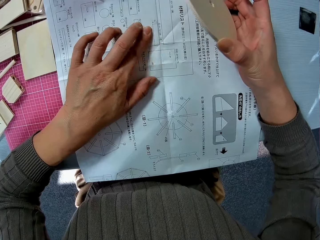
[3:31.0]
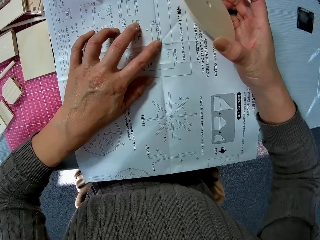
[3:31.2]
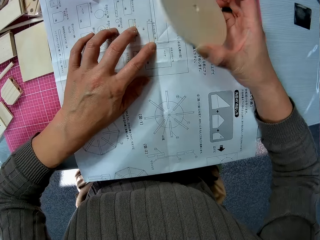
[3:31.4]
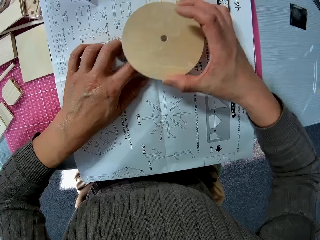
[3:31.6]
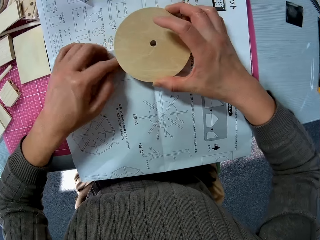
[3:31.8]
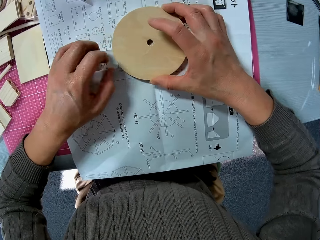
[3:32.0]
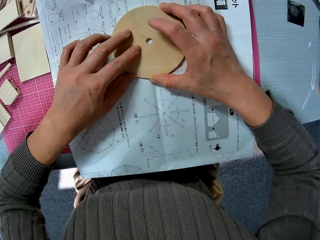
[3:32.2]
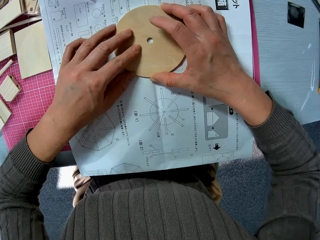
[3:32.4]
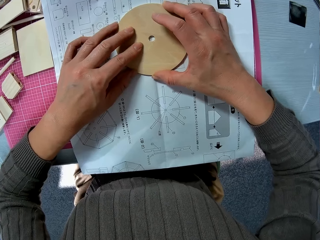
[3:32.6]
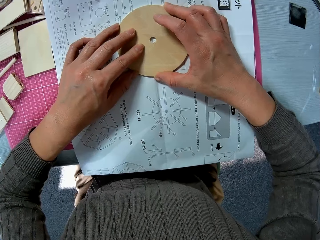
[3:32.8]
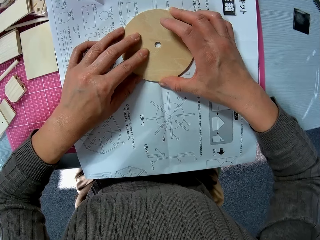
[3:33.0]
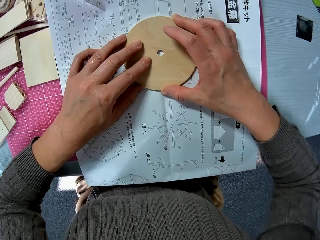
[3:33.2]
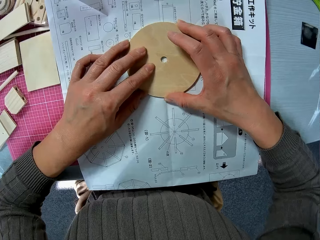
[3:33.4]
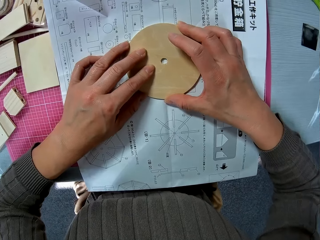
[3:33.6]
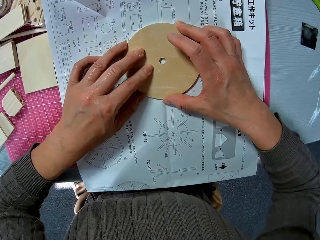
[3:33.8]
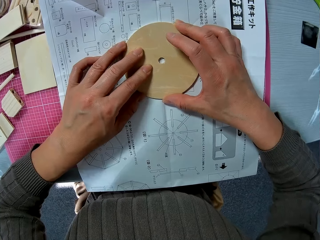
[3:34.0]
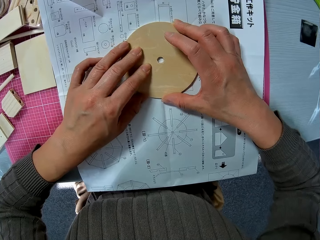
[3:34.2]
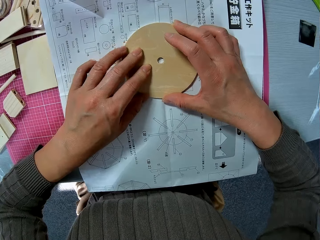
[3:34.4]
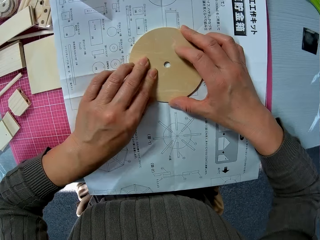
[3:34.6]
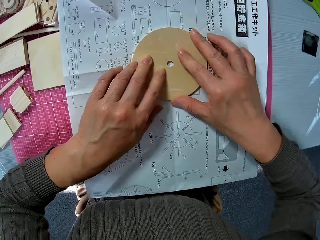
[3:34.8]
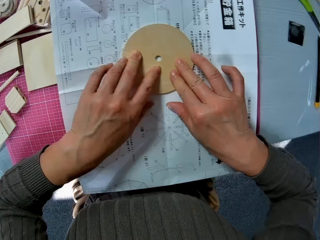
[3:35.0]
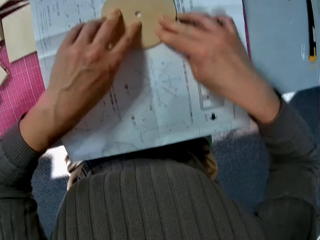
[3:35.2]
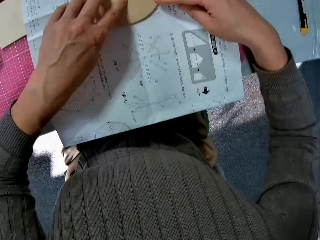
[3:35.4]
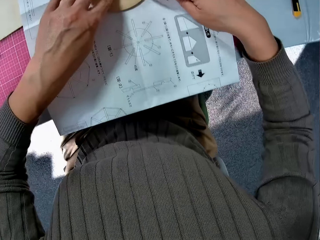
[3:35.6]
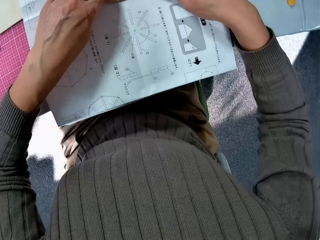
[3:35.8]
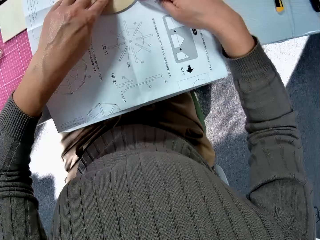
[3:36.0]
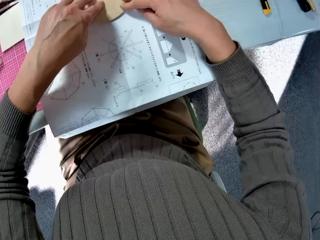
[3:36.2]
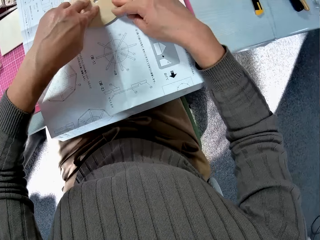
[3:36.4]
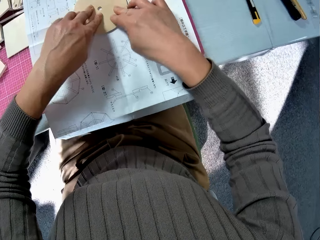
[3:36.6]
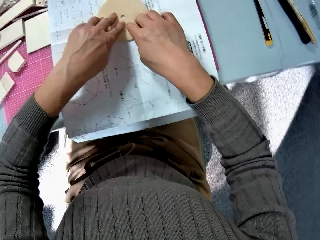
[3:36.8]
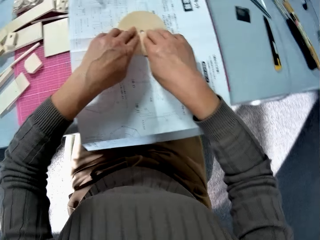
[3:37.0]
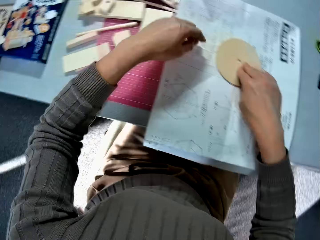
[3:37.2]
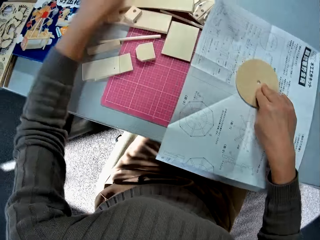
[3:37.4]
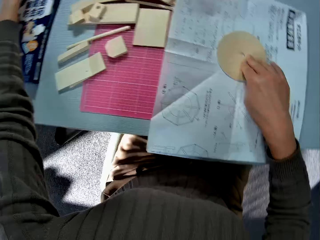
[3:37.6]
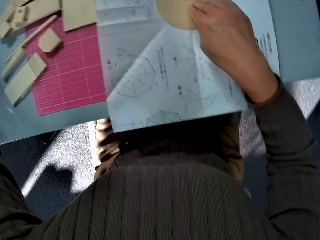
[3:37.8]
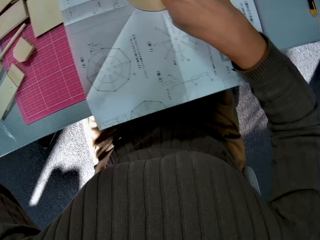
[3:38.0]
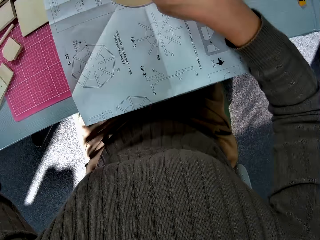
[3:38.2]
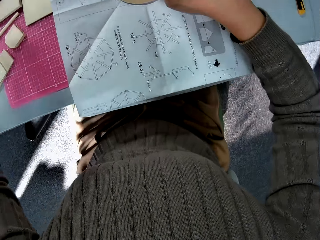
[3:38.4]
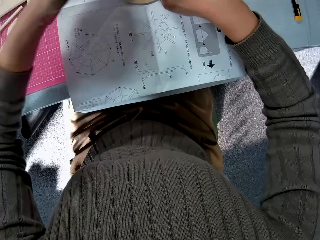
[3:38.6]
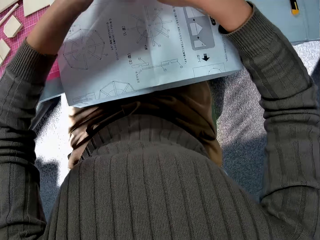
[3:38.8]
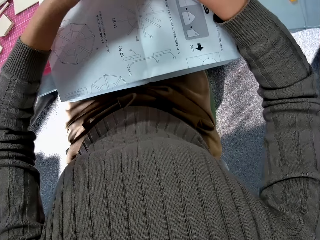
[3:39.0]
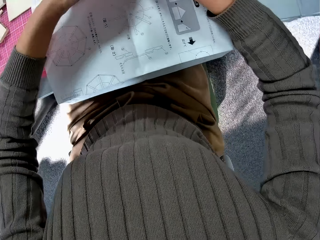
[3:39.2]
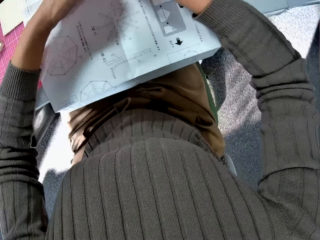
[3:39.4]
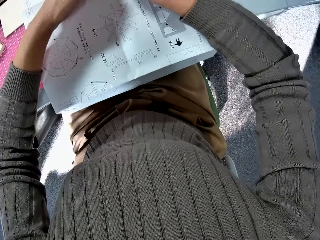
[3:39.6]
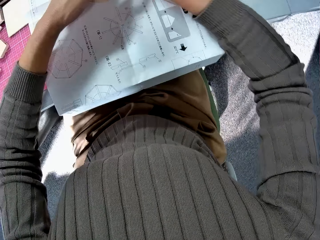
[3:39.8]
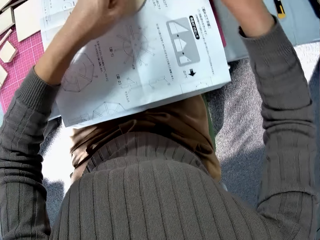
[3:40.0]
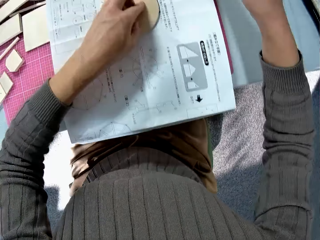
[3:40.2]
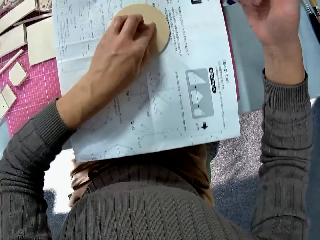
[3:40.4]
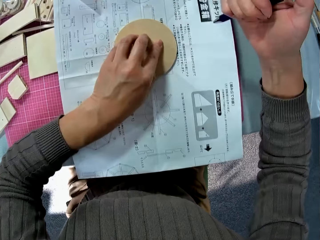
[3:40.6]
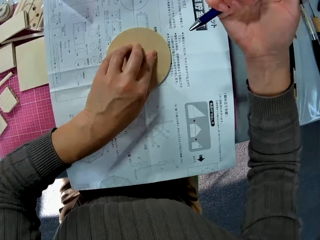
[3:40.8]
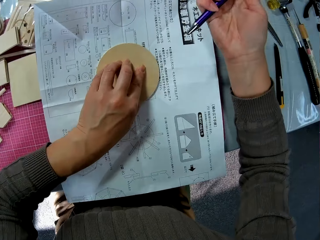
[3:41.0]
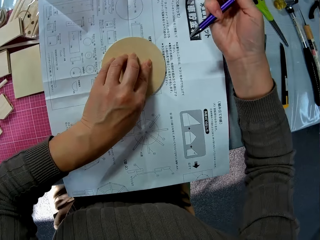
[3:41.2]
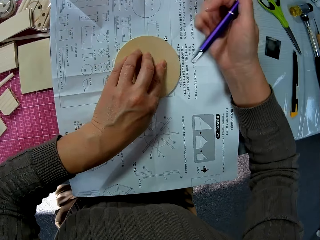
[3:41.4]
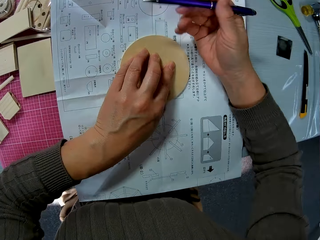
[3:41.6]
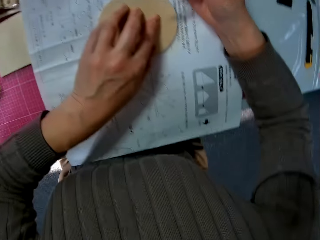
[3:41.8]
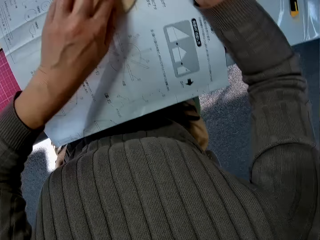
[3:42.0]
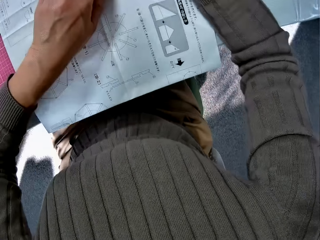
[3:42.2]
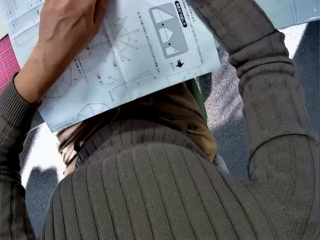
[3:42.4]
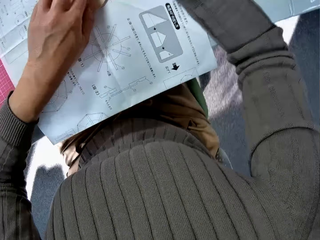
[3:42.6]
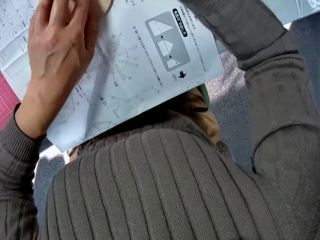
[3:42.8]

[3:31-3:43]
The camera wearer picks up the pens.

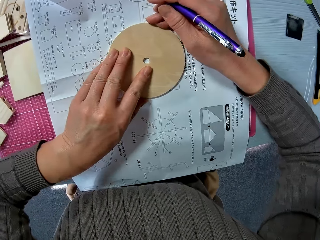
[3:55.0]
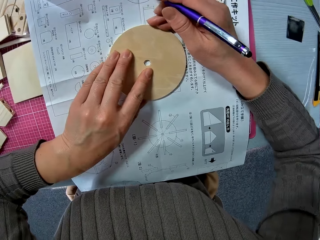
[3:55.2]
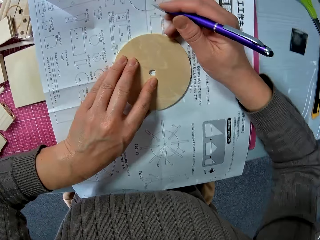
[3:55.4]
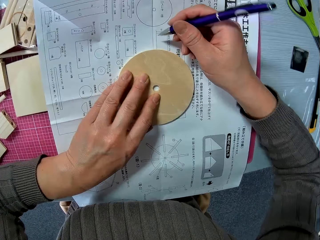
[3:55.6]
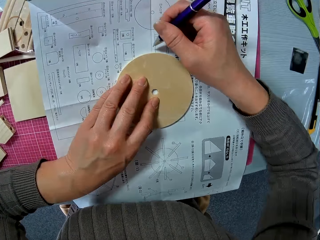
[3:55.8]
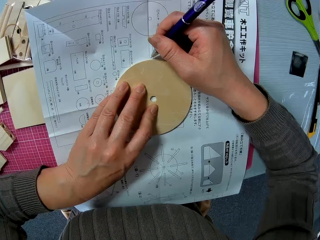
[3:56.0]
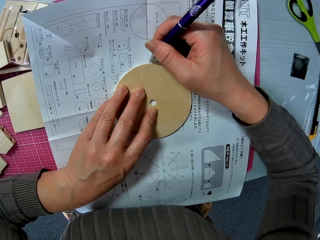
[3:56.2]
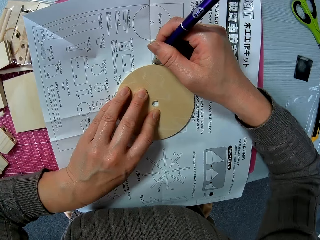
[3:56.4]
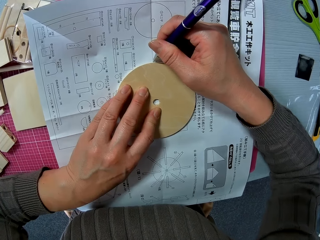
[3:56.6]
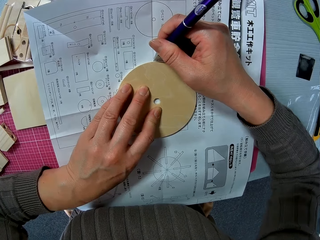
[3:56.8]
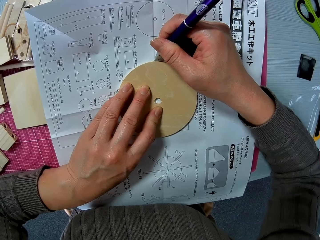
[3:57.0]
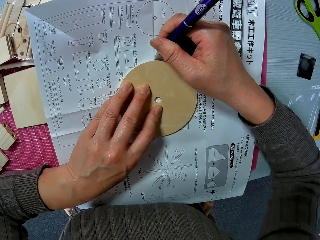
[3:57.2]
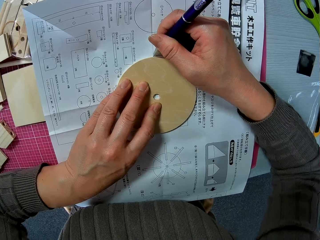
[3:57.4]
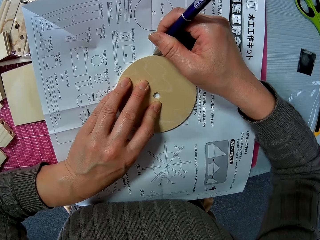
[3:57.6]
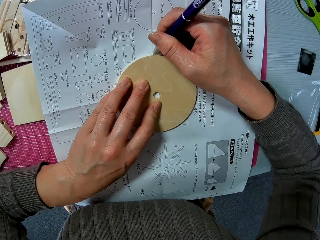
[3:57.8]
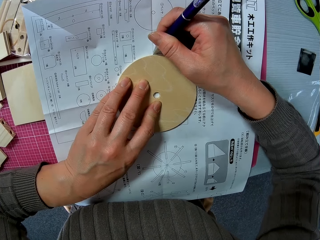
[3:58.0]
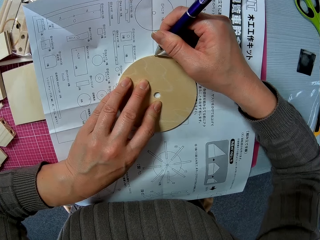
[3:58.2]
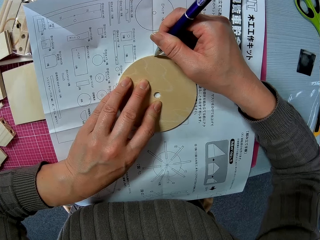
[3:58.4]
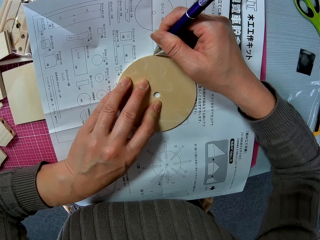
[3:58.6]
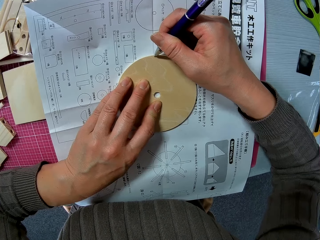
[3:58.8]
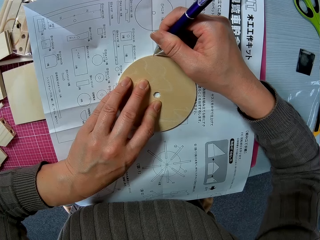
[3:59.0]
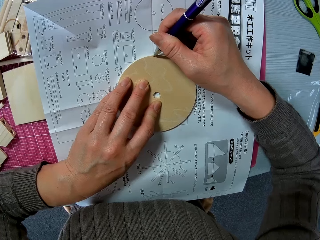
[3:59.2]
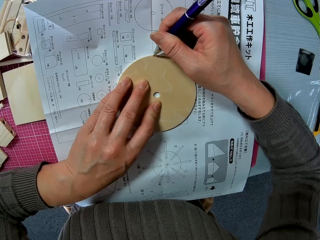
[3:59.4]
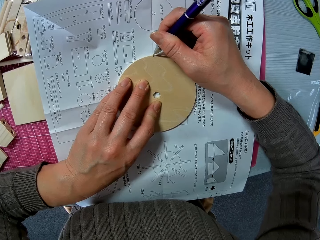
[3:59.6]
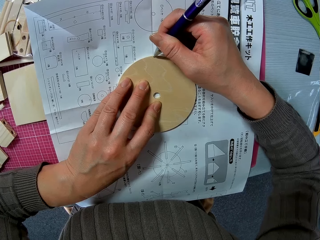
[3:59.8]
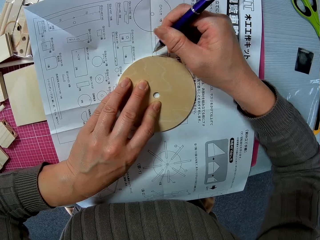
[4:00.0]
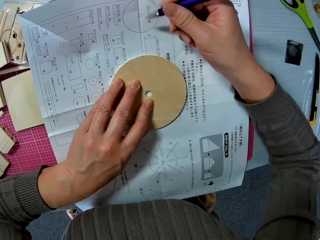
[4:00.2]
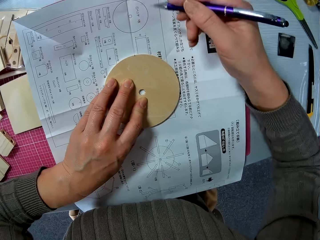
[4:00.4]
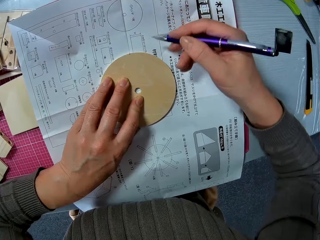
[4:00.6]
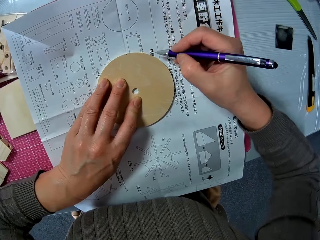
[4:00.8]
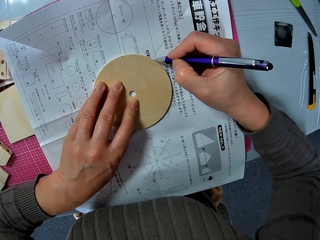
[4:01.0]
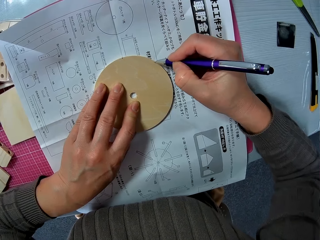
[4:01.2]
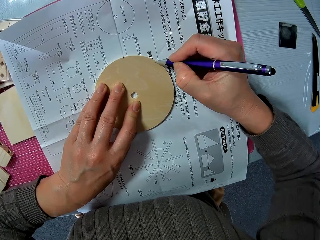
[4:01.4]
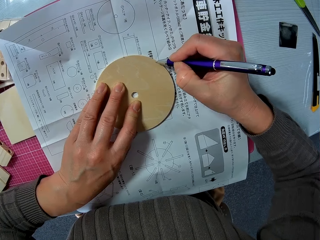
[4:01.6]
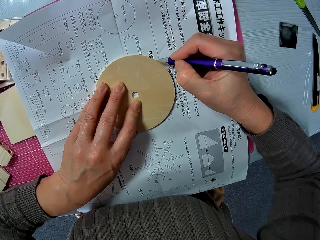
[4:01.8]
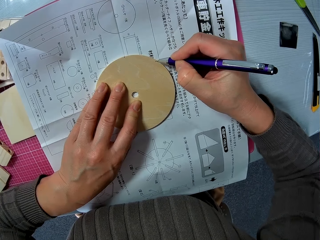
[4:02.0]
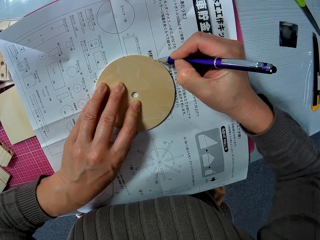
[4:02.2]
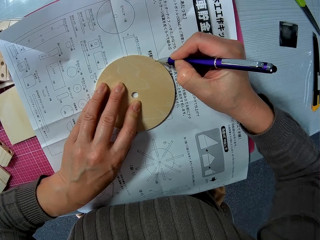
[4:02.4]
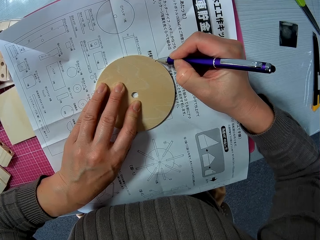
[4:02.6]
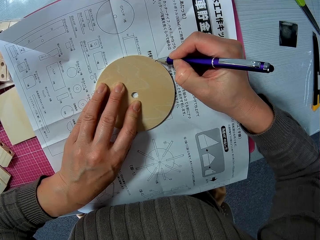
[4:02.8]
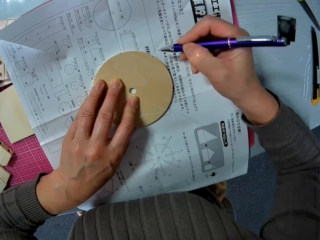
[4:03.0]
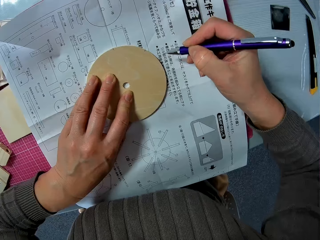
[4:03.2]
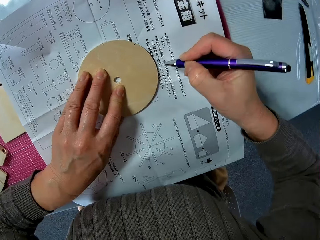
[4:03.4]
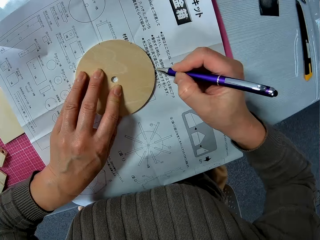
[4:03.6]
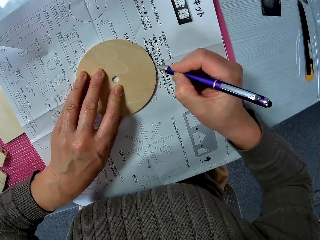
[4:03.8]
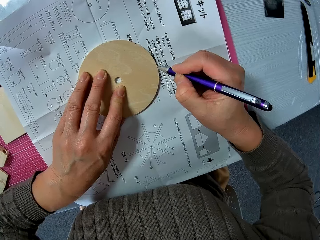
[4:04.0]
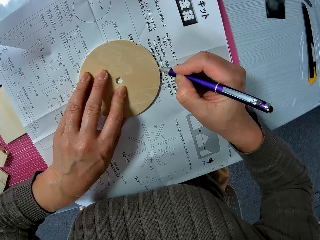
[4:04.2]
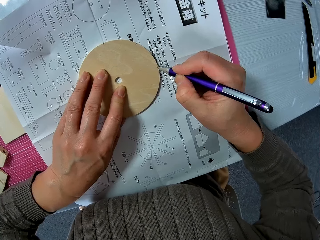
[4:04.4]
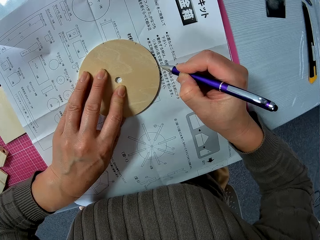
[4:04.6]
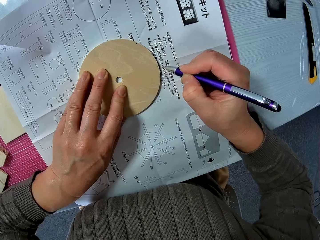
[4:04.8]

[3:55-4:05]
The camera wearer sketches the wood pulley wheel. They mark the edges of the wood piece on the paper with a pen.
